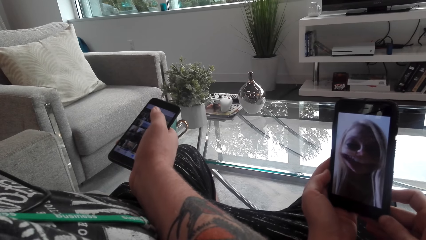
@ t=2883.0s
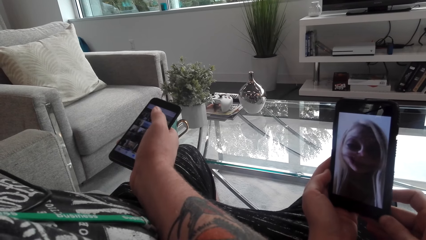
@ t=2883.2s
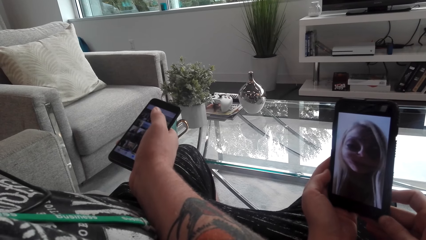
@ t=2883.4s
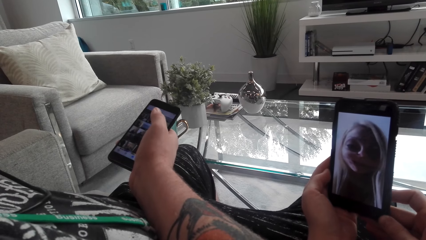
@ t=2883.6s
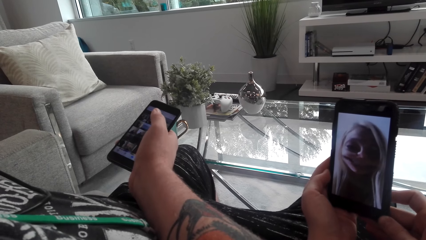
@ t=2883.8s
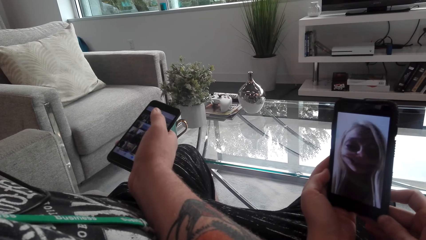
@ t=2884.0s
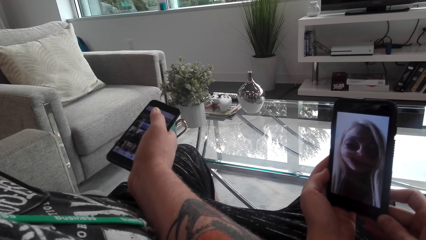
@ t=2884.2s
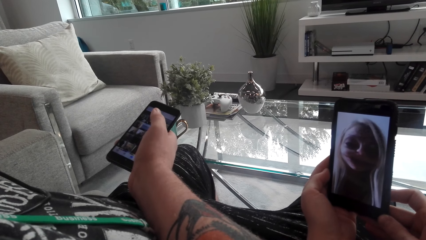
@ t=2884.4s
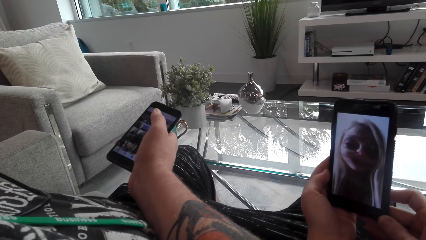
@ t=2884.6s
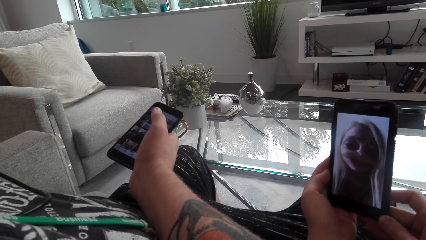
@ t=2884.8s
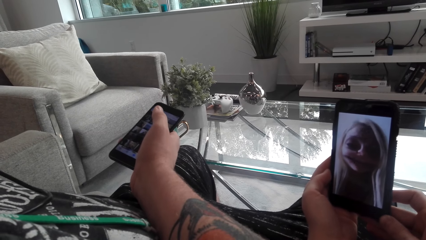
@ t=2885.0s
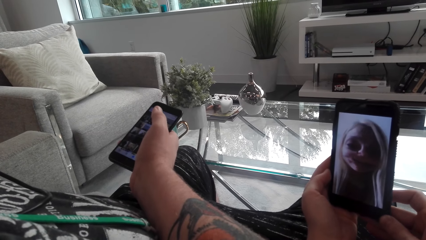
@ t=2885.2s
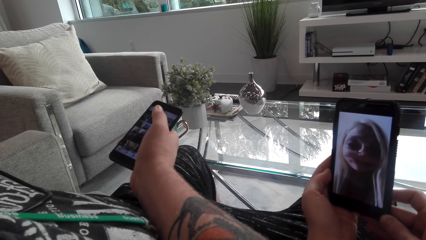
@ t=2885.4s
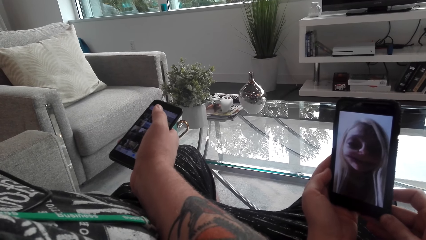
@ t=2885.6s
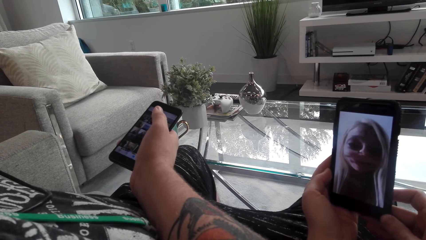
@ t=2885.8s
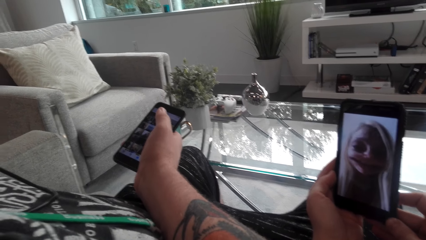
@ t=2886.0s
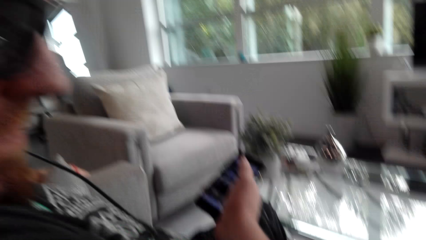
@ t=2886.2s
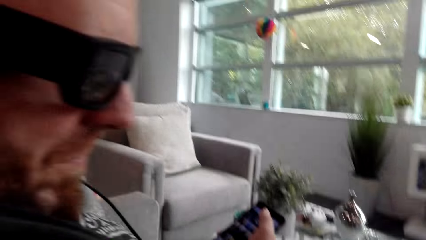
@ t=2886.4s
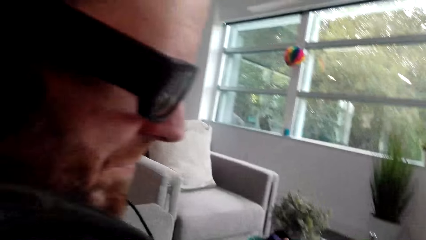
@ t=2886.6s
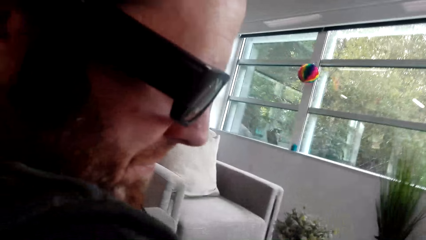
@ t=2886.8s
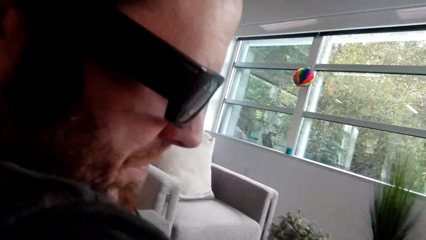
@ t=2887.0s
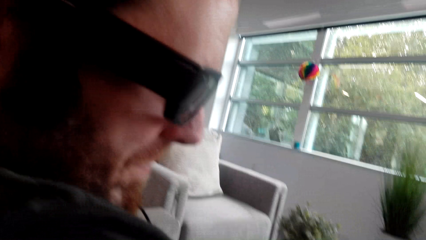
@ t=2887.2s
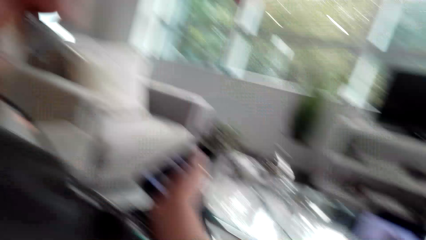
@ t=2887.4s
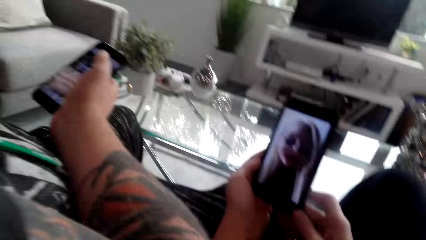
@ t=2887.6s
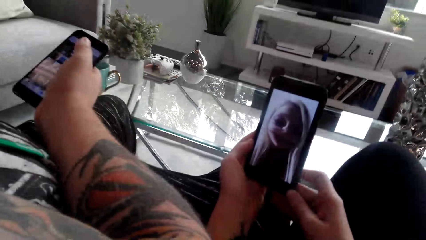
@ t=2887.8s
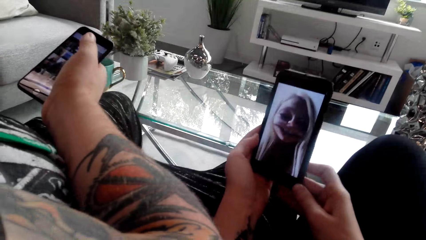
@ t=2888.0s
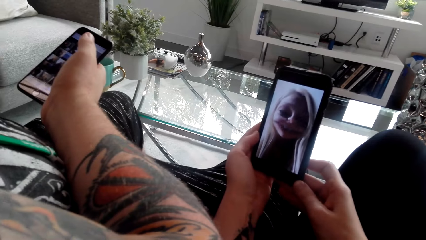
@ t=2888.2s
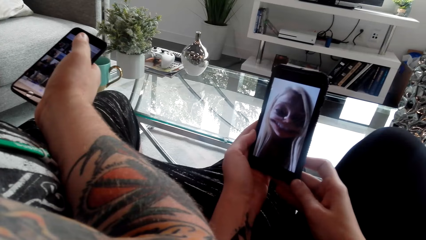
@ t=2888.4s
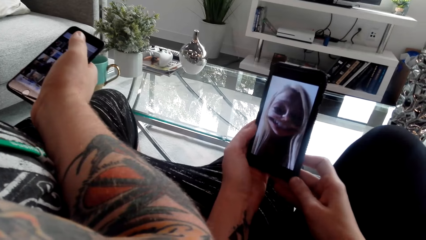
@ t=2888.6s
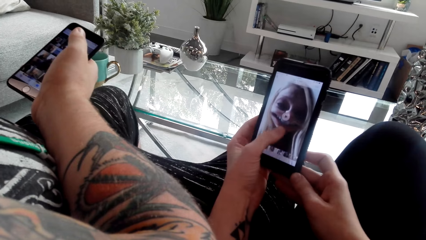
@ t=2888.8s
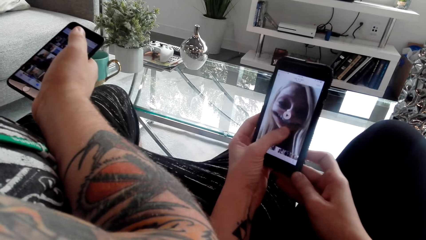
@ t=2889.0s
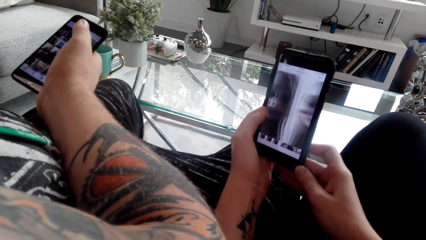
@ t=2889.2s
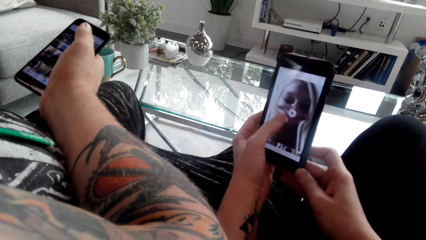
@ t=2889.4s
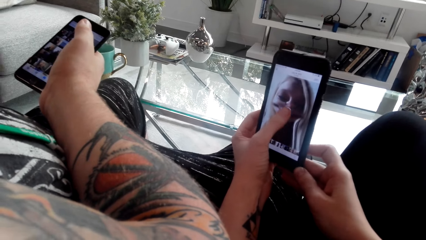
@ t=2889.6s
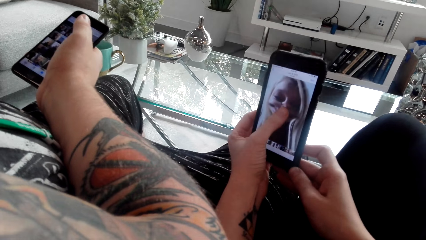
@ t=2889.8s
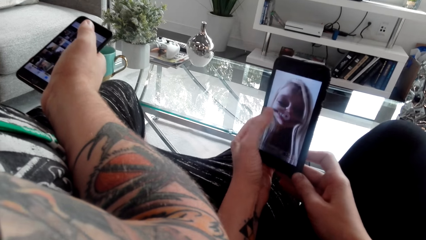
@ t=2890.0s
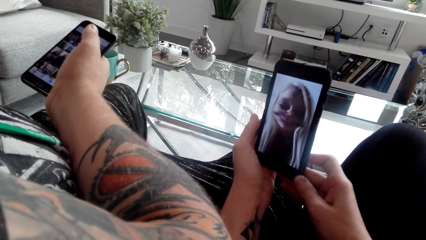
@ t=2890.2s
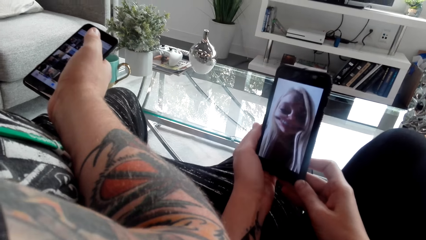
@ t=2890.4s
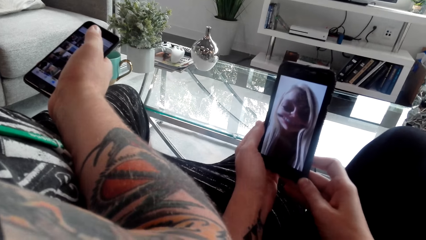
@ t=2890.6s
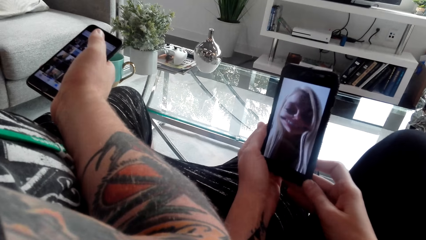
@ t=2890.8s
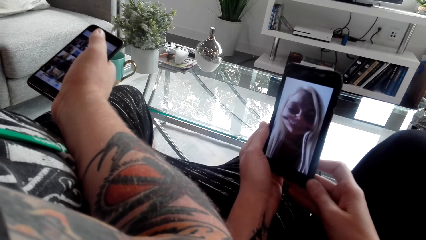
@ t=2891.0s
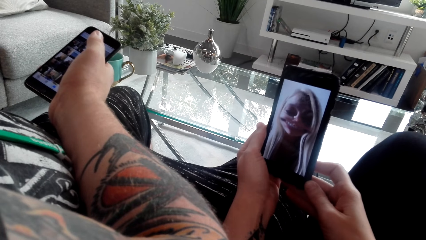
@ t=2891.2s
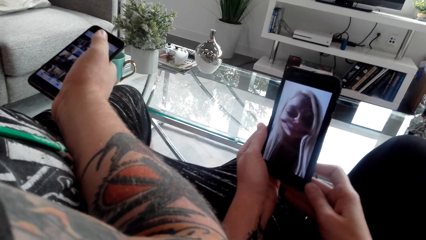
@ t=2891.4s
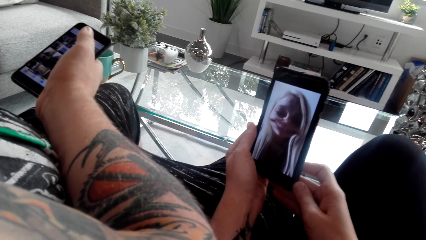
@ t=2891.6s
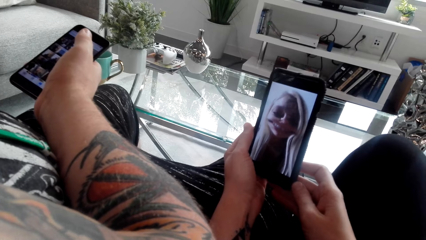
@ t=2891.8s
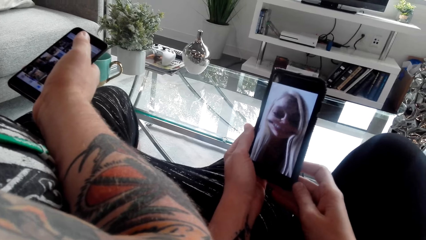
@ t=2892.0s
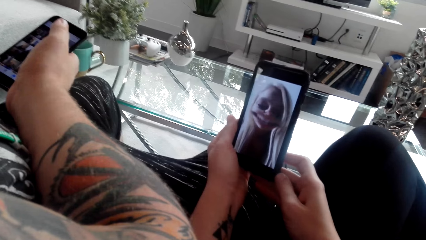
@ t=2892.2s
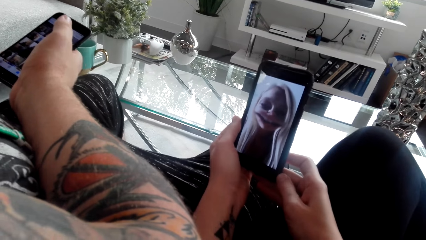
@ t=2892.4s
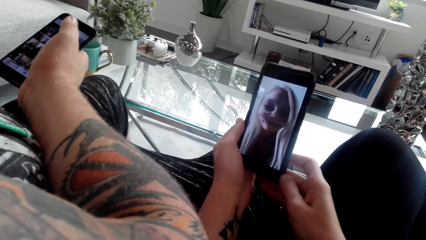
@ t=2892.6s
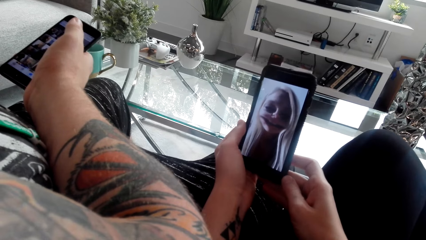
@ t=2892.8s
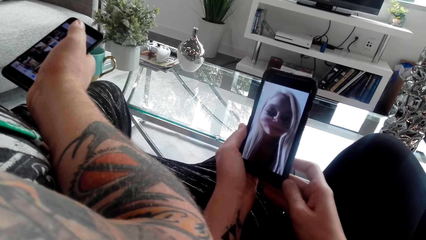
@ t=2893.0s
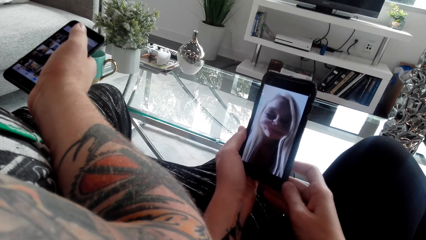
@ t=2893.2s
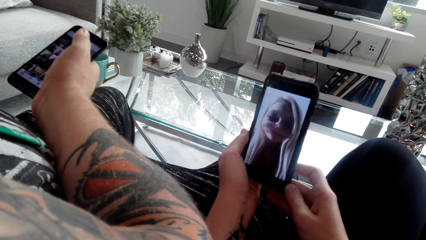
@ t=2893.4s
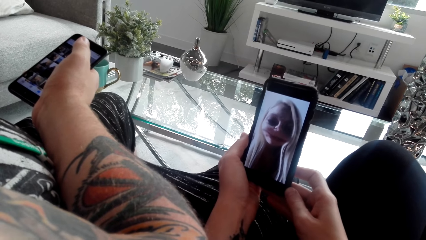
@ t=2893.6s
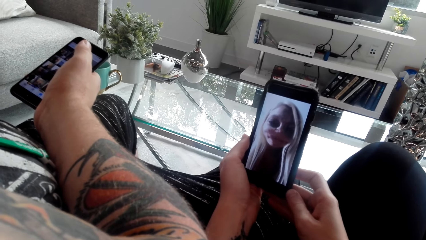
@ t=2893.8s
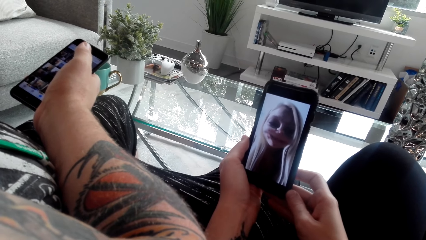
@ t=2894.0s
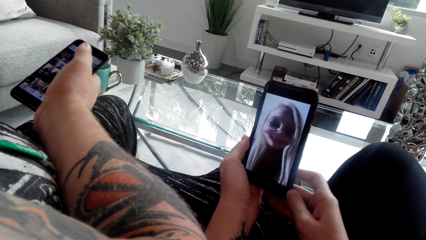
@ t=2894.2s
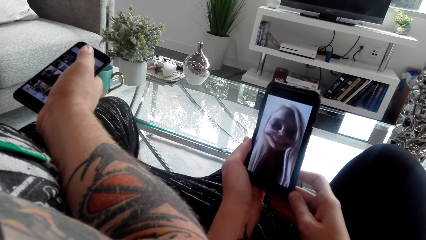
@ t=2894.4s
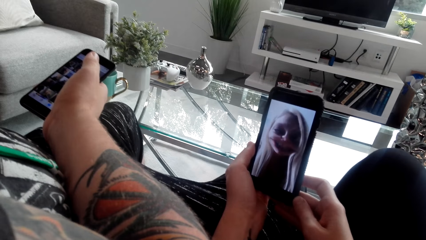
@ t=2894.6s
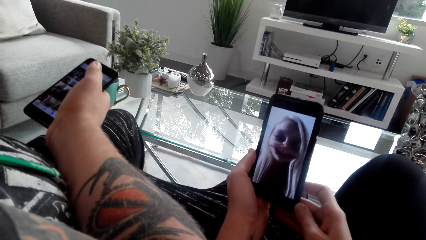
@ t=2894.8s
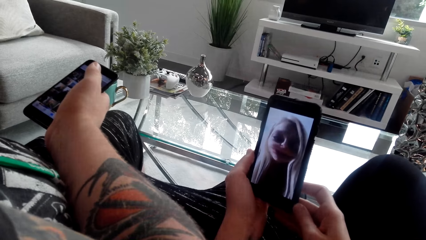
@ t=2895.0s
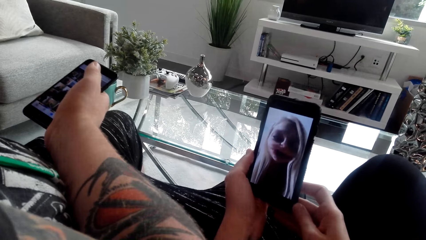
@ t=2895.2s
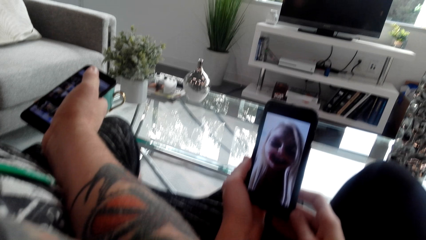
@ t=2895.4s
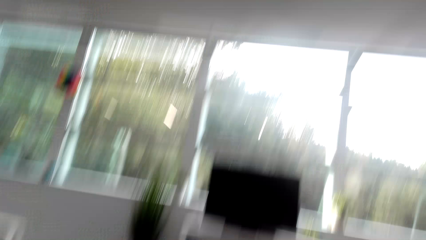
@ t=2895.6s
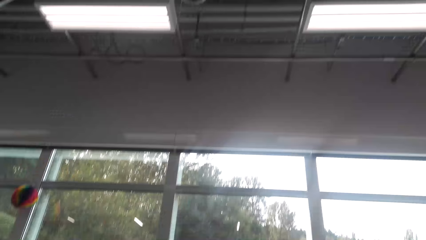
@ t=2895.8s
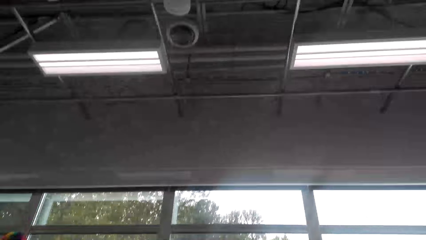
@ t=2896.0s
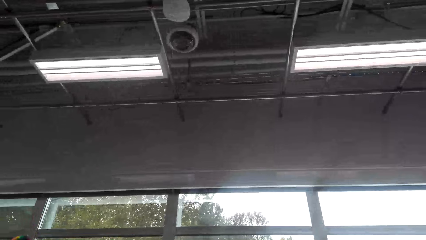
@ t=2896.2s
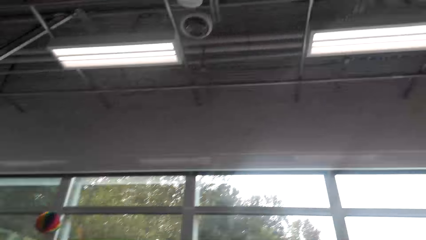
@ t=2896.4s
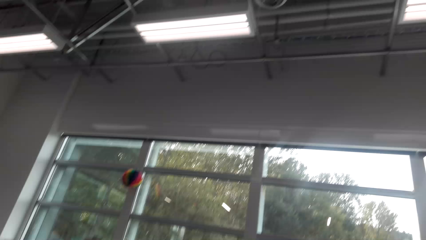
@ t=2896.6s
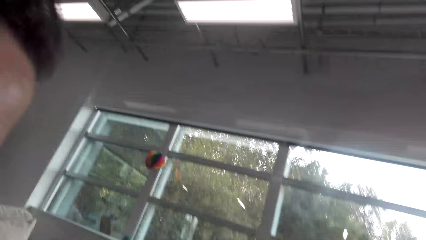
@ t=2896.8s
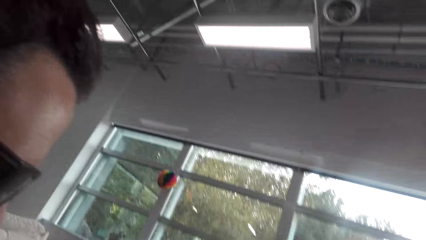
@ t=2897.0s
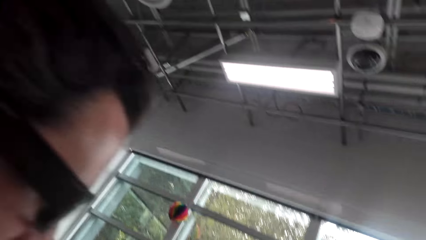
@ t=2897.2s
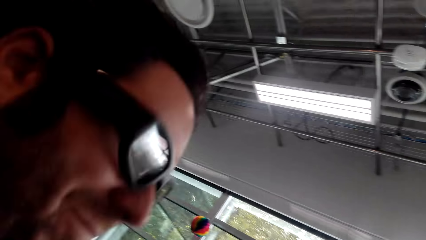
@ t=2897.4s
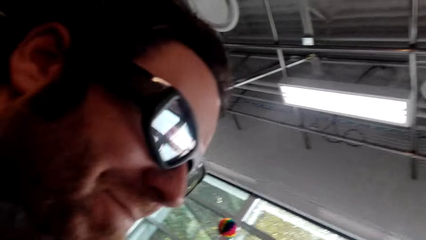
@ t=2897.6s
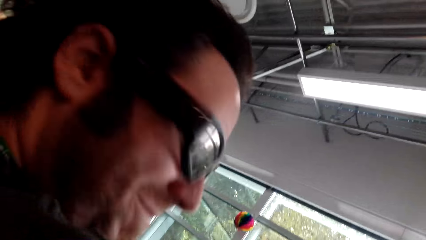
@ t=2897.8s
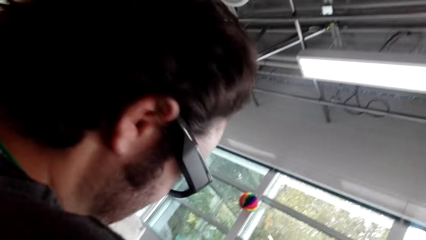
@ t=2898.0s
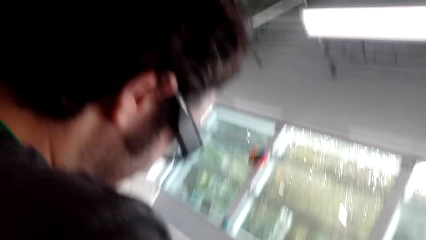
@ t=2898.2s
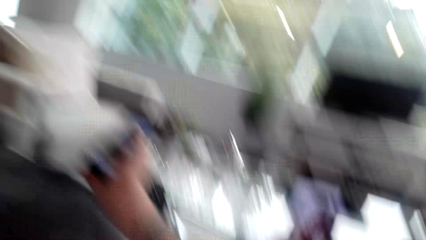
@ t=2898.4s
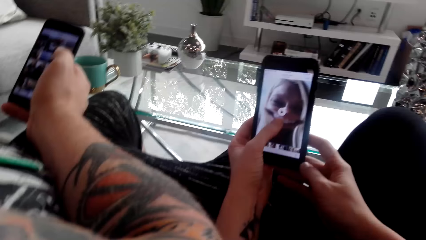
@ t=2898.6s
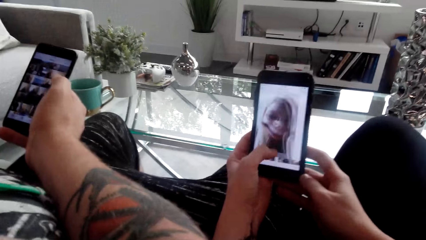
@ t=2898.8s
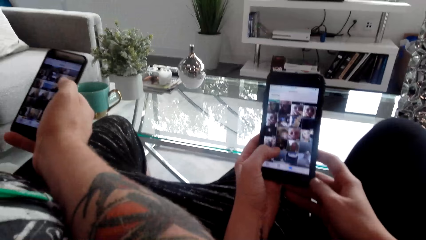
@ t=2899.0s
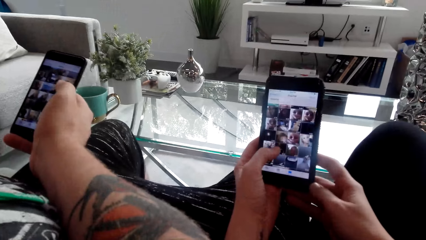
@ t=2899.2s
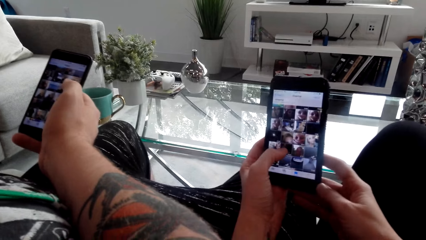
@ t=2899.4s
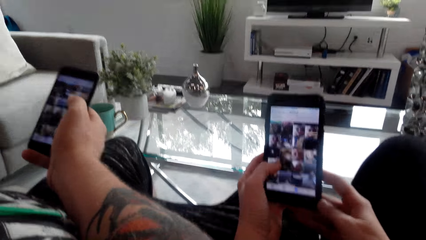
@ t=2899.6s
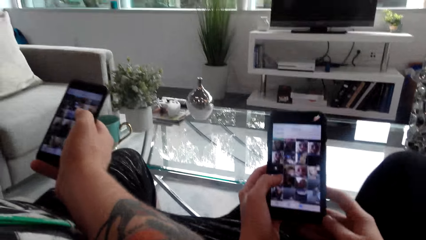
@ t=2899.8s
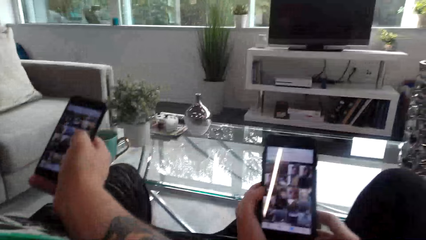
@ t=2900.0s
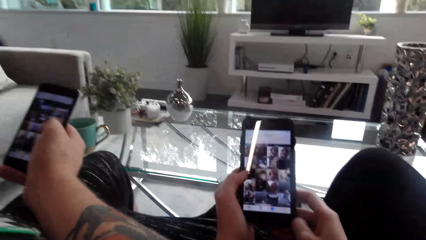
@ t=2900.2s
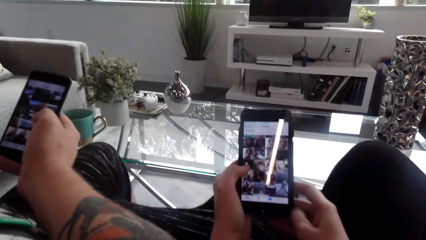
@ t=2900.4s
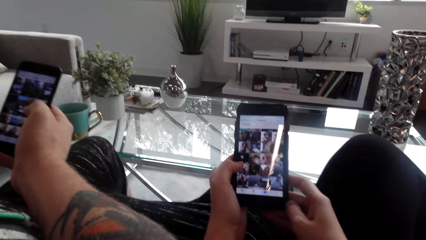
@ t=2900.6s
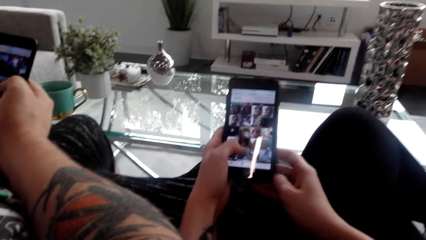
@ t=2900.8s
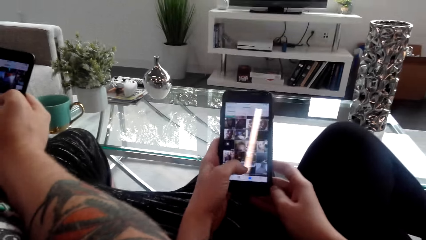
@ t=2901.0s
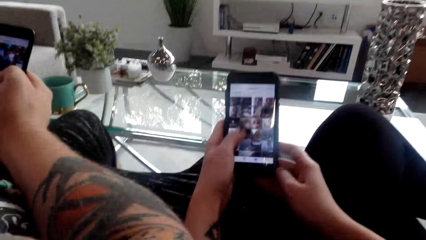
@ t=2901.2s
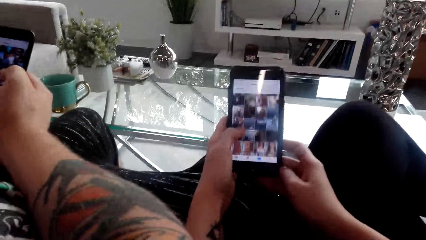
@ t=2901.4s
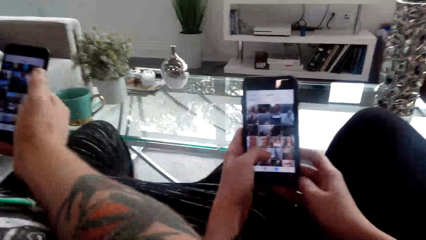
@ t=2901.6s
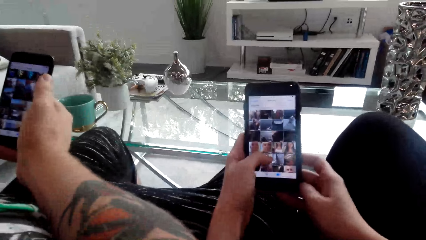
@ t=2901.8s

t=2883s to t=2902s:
The camera wearer watches a video on the phone. They look at a man. They watch a video on the phone. They swipe on the phone and tap on the phone. They watch a video on the phone. They laugh with the man and look at the man. The man uses her phone. The camera wearer converses with the man.
